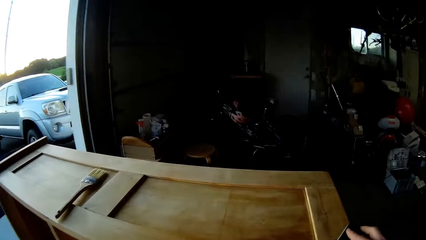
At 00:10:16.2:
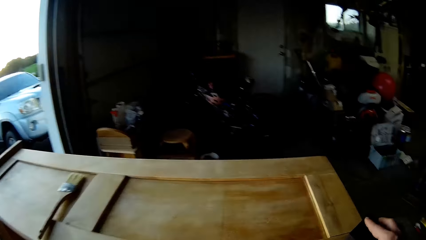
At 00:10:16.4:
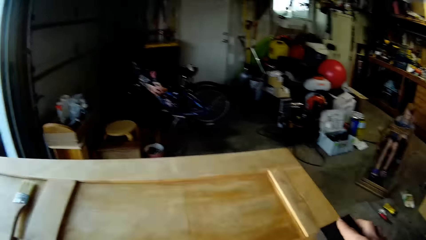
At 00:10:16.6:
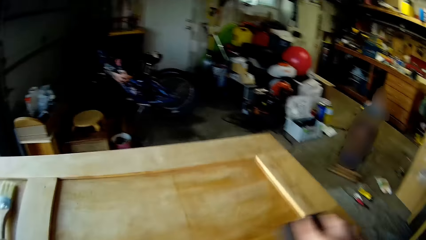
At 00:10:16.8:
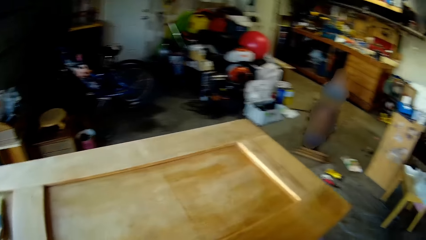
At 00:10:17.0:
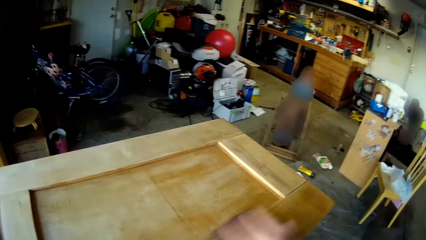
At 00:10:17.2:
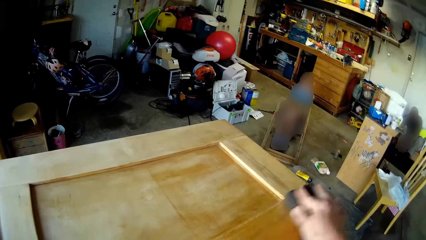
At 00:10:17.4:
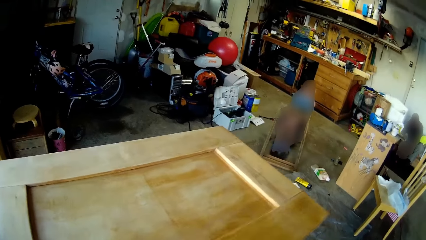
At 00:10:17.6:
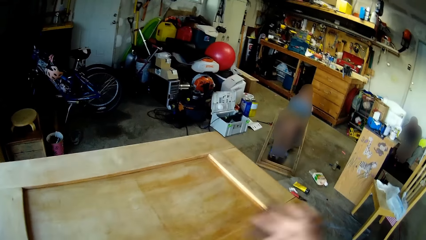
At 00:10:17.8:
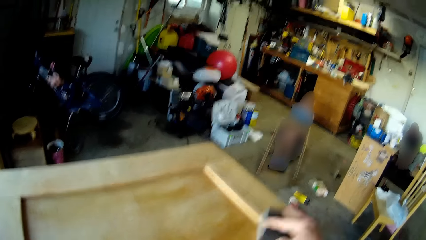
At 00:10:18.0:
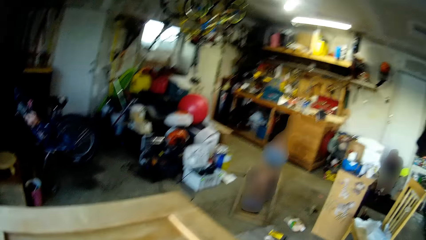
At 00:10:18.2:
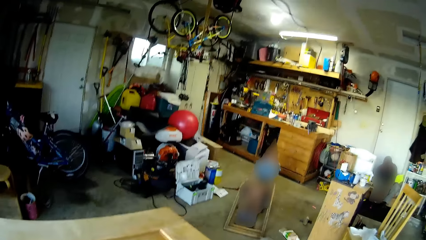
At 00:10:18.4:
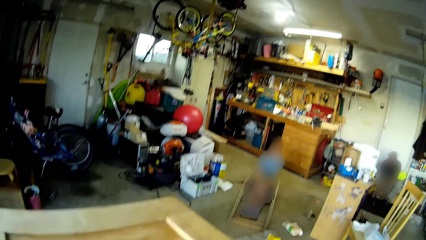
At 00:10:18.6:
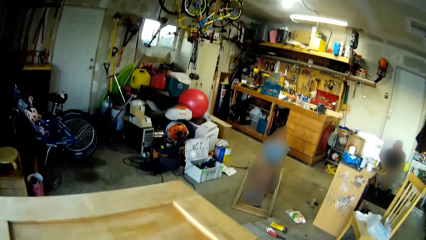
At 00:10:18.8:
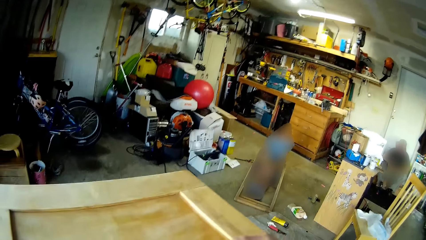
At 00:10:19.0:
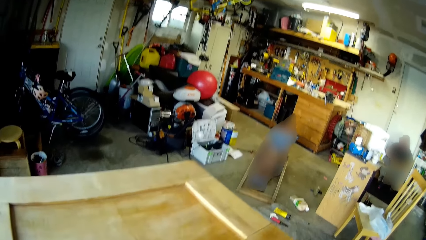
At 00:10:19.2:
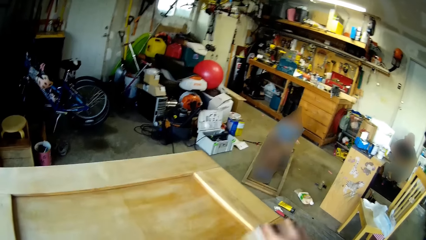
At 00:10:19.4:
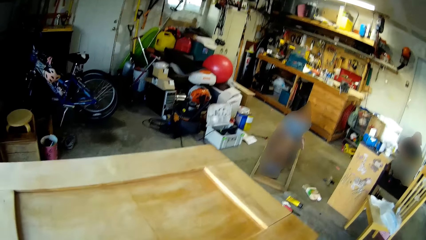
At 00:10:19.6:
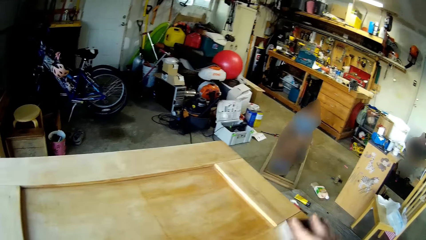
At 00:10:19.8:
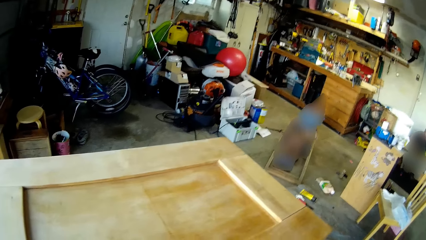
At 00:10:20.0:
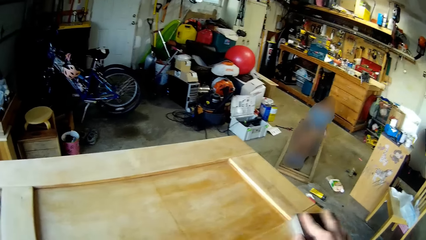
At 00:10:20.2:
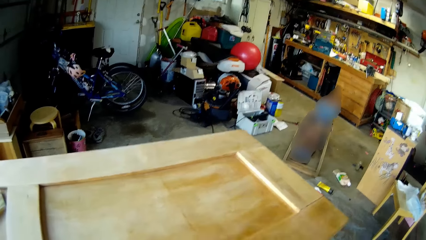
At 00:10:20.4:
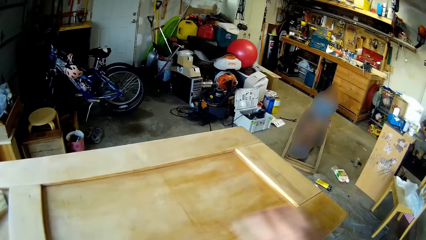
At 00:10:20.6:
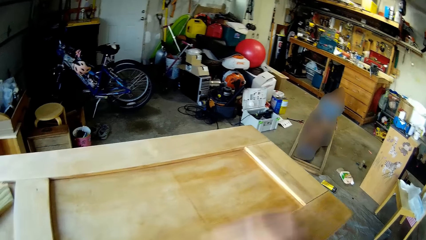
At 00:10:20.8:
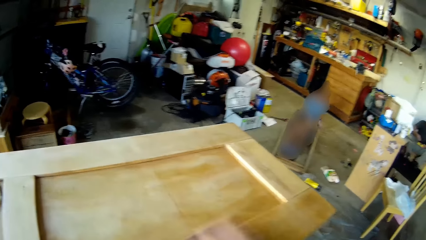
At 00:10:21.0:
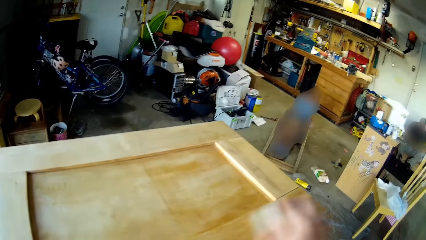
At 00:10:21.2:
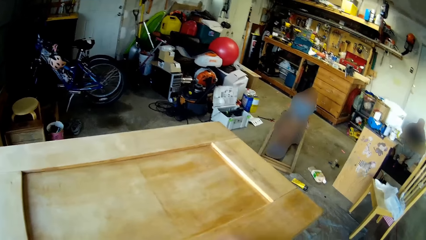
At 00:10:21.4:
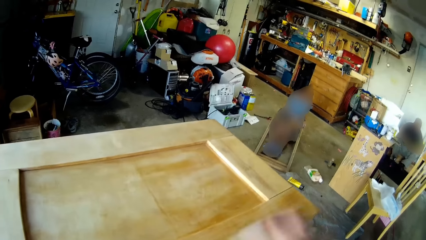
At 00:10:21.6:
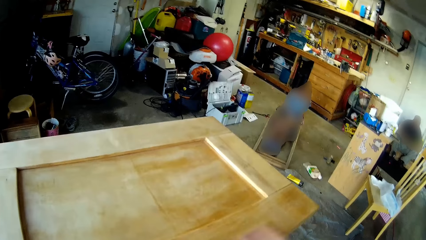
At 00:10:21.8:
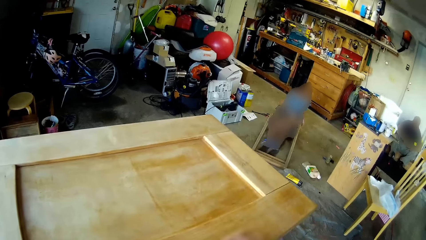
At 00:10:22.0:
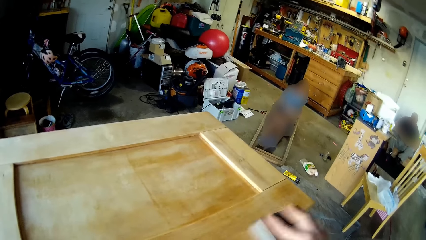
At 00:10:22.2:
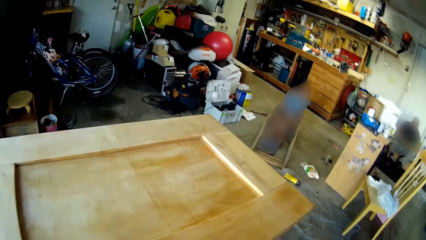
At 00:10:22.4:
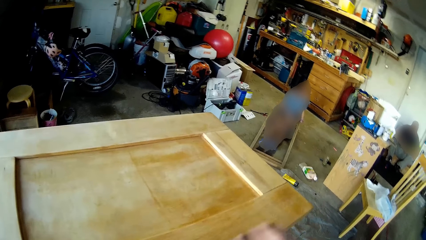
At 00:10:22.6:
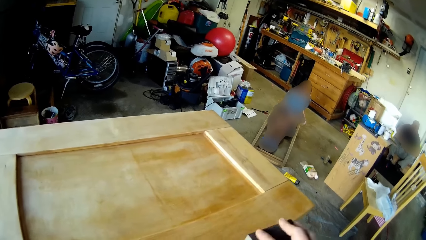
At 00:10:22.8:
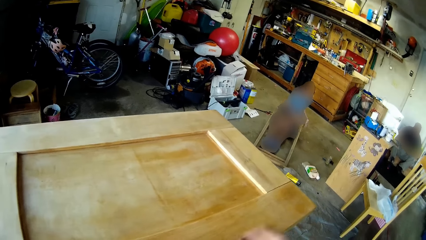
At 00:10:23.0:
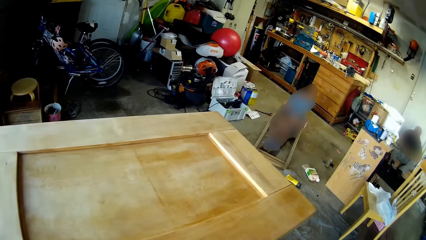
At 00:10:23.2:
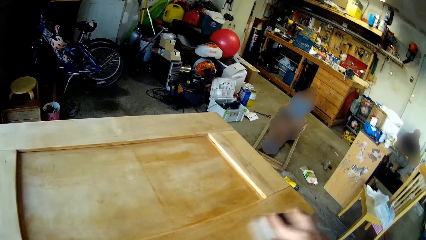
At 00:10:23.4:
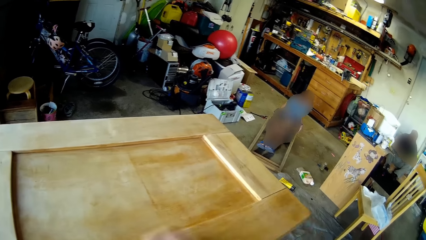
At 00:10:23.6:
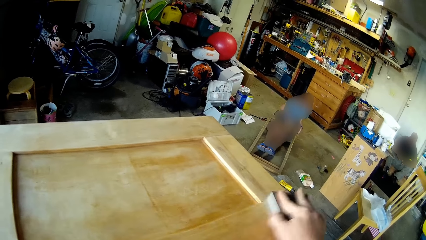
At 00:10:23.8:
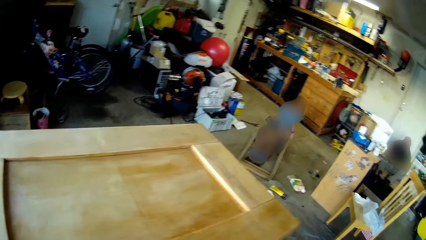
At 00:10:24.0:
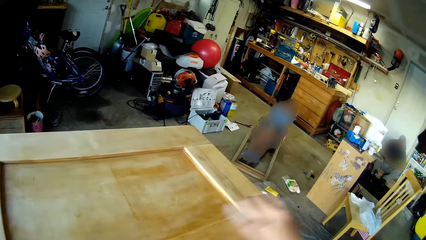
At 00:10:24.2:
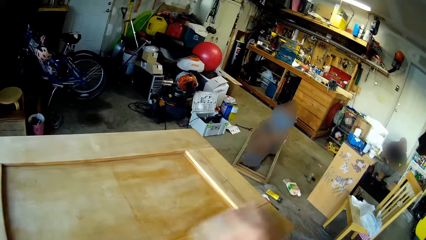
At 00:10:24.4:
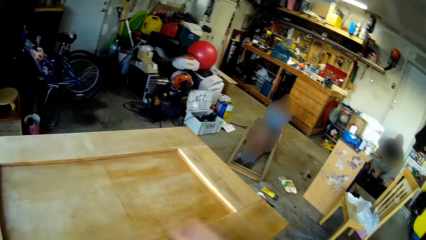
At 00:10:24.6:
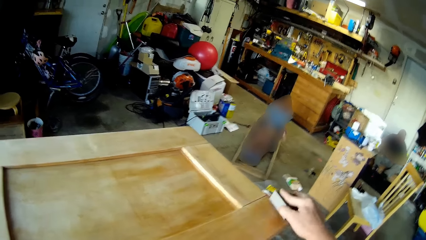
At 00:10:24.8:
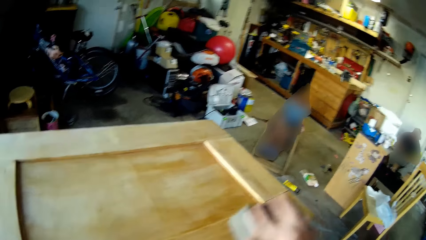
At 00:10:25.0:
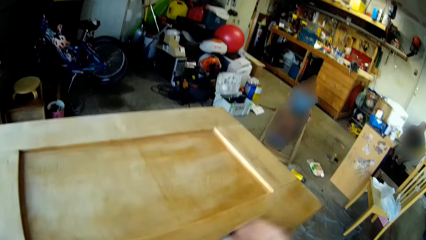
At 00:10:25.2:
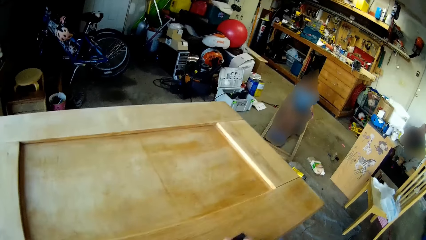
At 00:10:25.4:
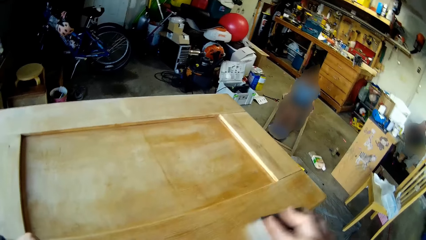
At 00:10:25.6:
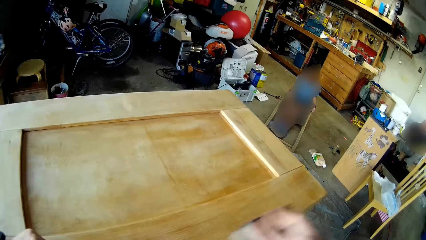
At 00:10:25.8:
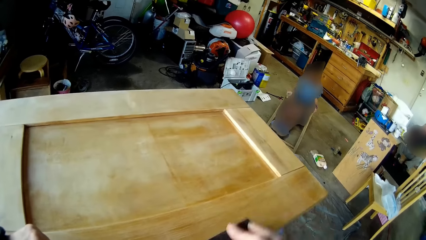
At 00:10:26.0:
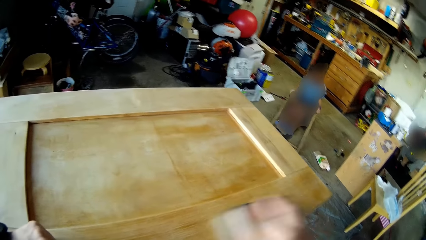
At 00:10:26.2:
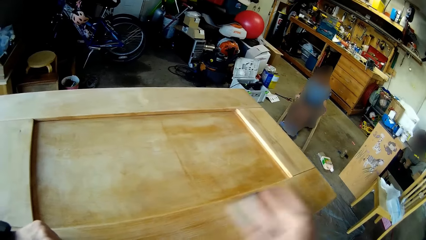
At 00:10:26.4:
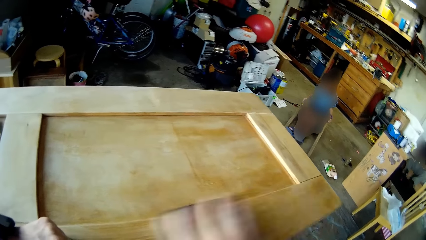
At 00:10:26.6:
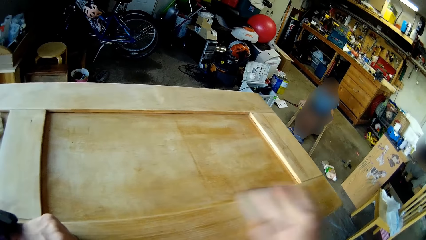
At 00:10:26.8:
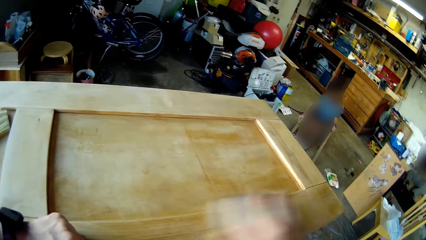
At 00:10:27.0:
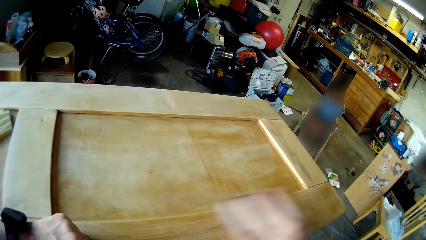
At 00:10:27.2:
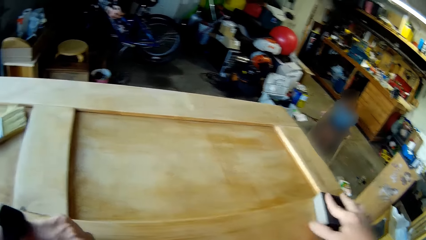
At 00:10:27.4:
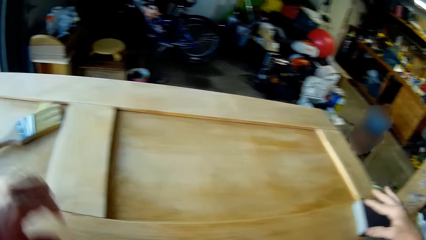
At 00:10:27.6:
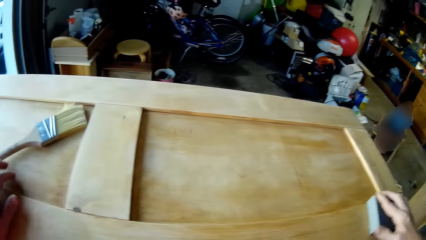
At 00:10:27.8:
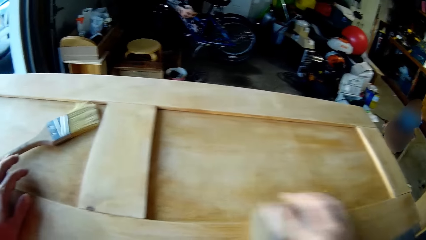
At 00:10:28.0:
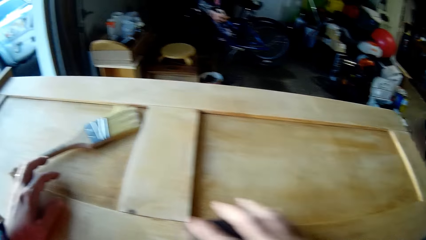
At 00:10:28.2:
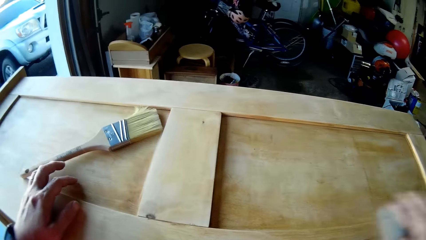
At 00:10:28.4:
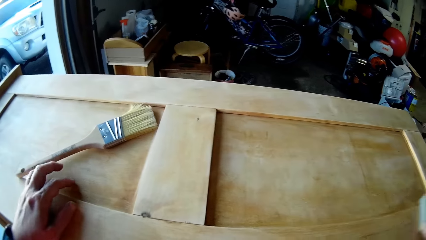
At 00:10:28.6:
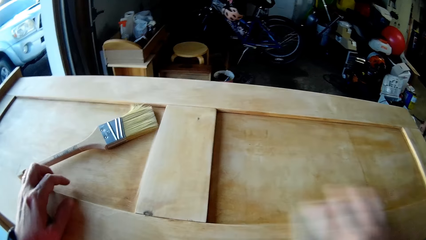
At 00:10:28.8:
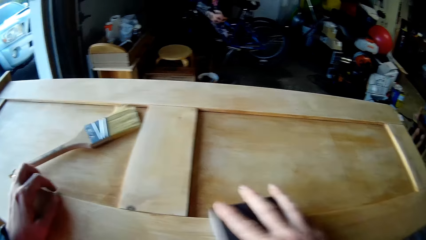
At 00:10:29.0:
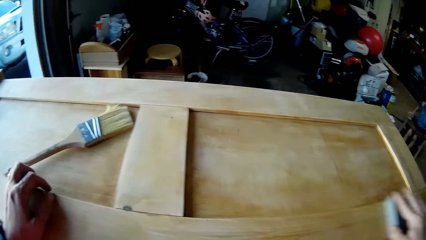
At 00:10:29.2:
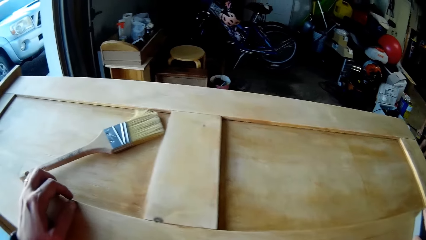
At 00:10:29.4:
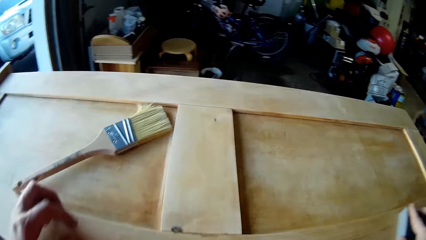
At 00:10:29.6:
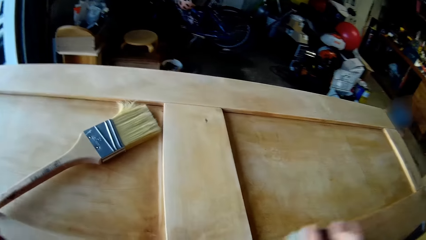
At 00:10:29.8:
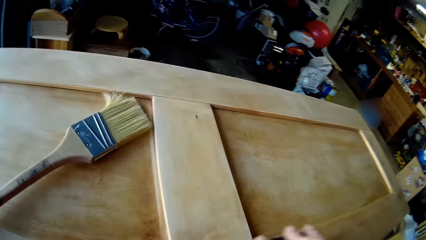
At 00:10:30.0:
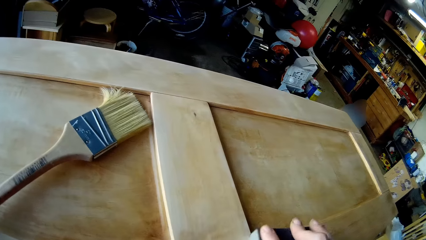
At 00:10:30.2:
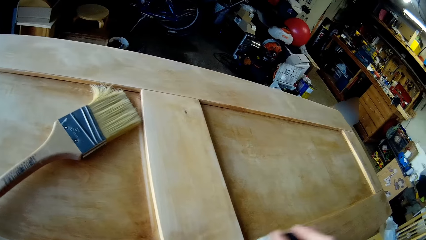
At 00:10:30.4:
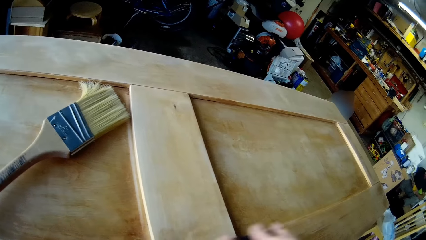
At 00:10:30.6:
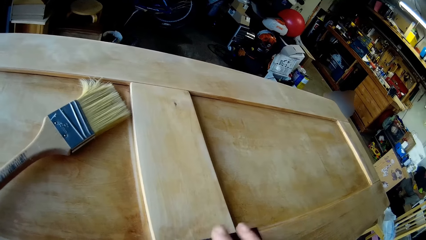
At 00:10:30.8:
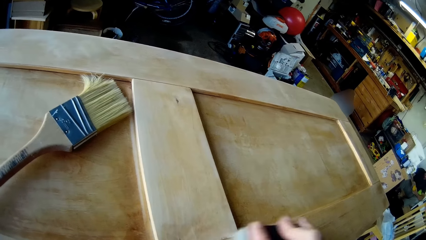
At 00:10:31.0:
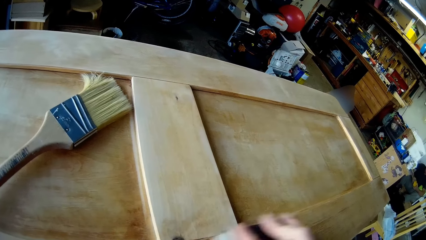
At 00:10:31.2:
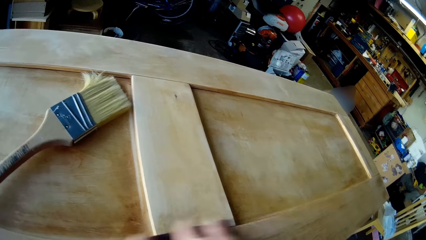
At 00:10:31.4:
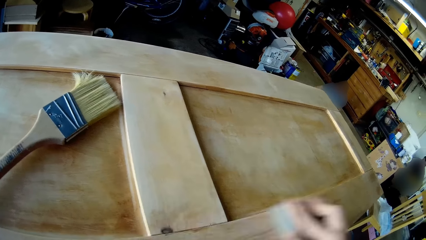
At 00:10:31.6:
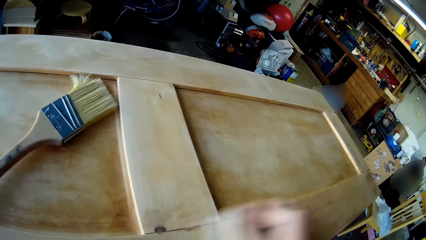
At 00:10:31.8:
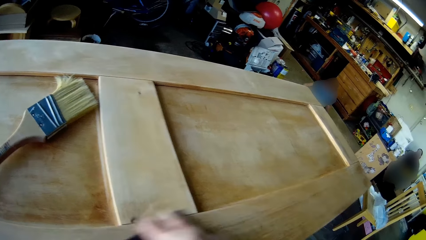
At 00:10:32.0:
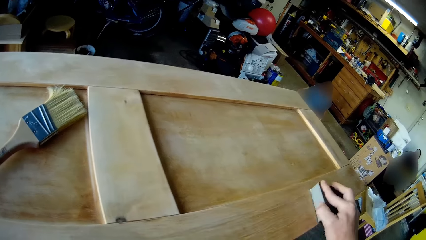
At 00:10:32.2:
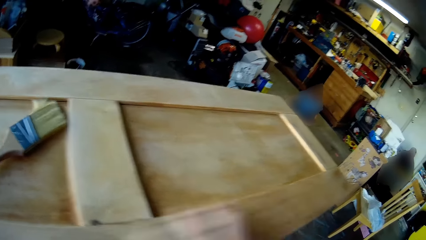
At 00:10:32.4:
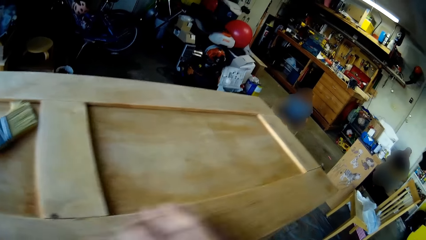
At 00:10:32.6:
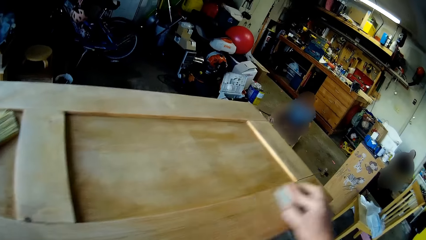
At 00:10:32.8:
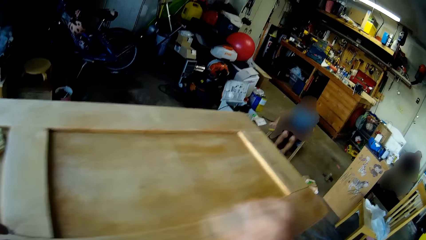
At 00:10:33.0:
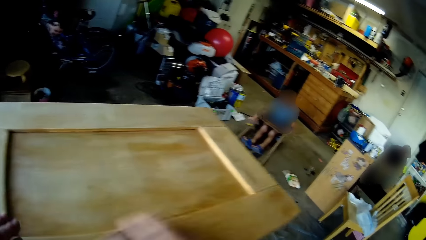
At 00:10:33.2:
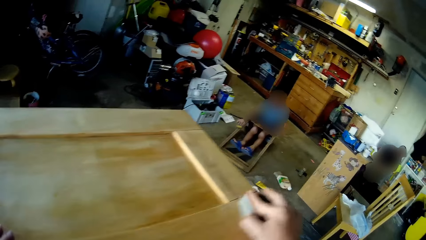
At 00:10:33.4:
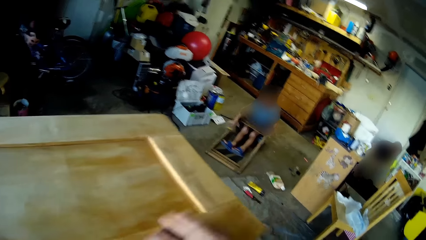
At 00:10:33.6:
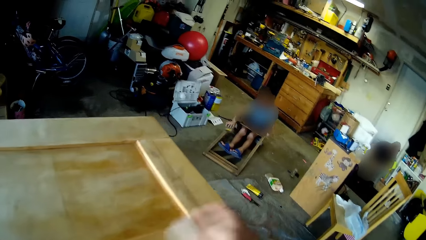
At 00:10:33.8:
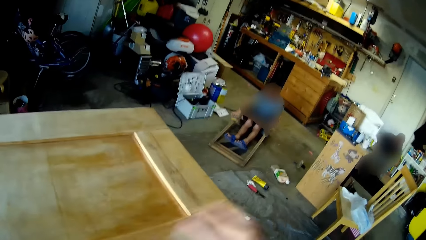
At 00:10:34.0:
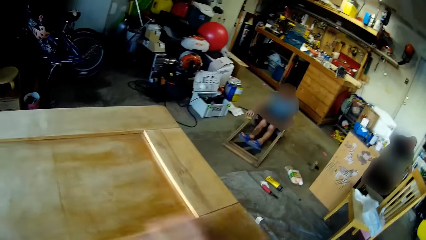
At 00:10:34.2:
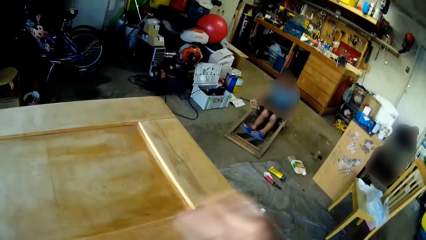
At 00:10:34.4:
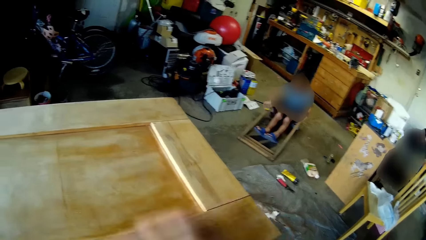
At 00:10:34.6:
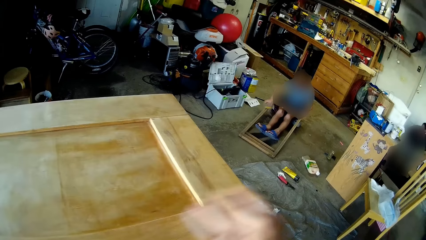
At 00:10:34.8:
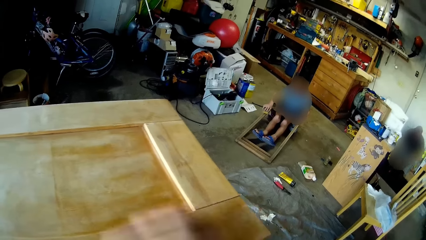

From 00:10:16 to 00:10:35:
The camera wearer smoothens the wood furniture, the shelf, with sandpaper or a sander. A girl smoothens a wood frame with the sandpaper.
